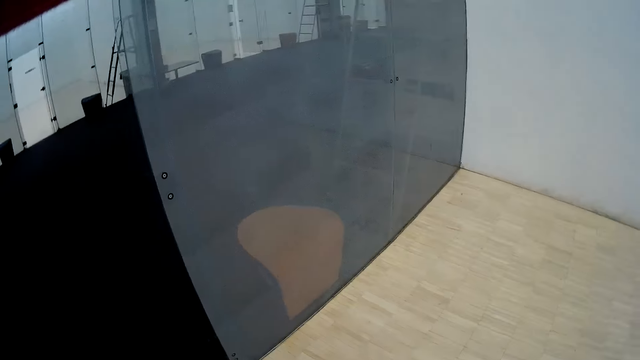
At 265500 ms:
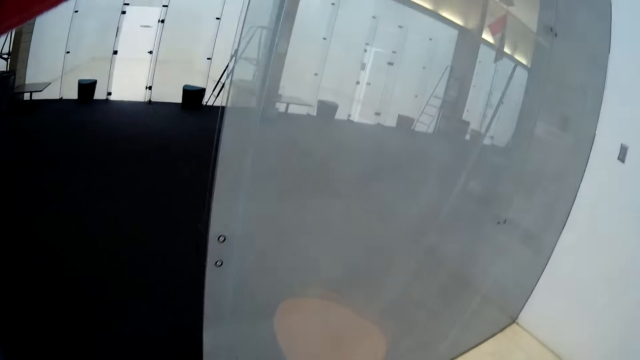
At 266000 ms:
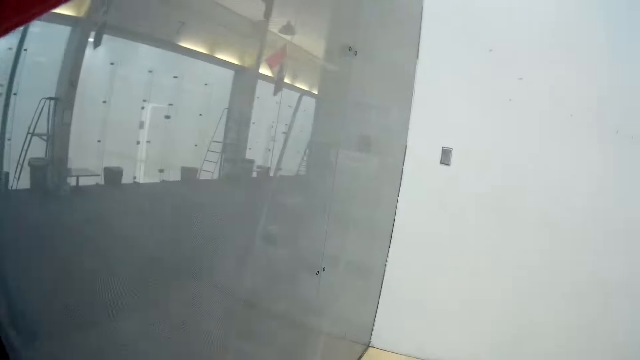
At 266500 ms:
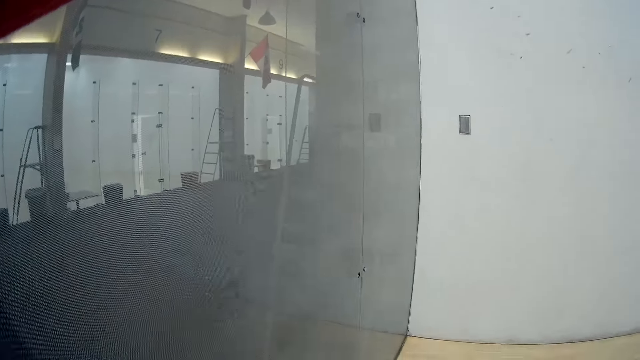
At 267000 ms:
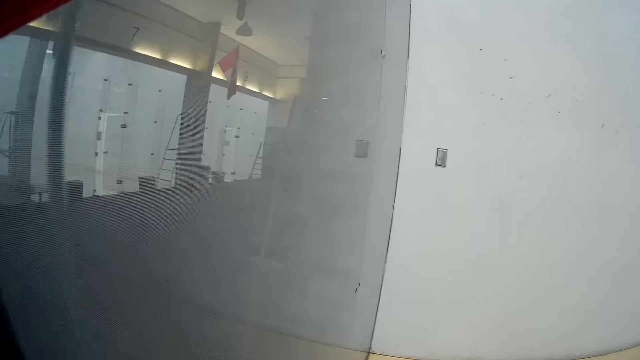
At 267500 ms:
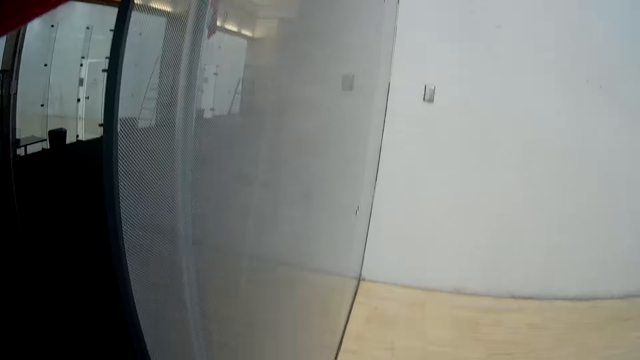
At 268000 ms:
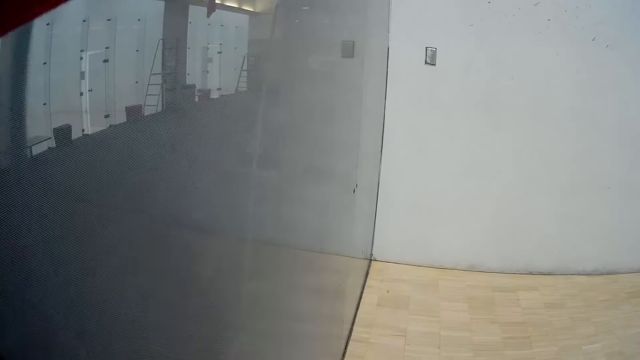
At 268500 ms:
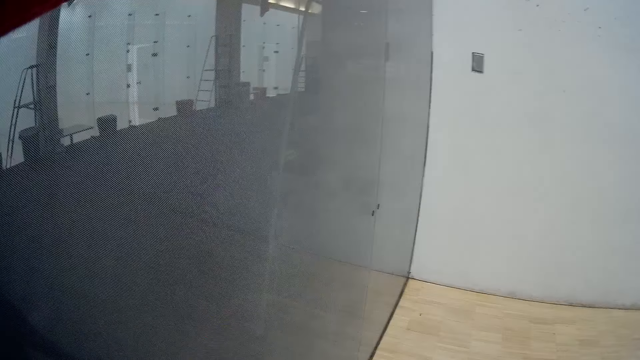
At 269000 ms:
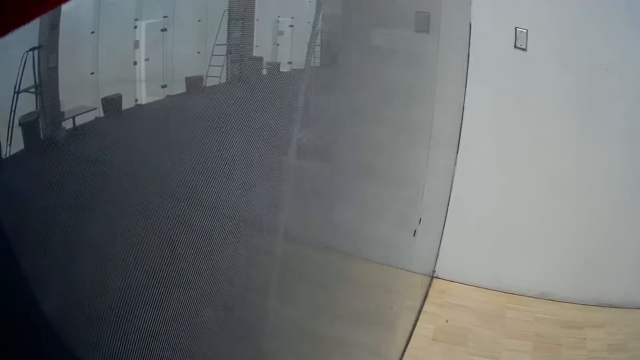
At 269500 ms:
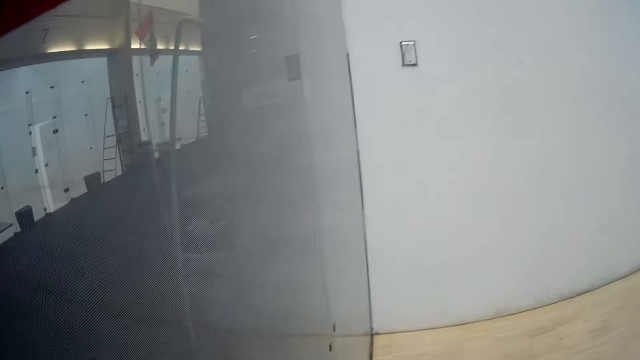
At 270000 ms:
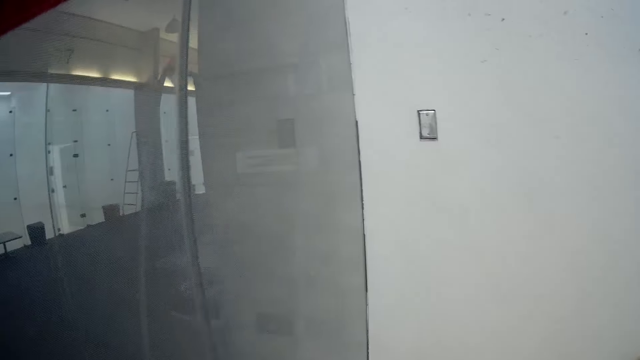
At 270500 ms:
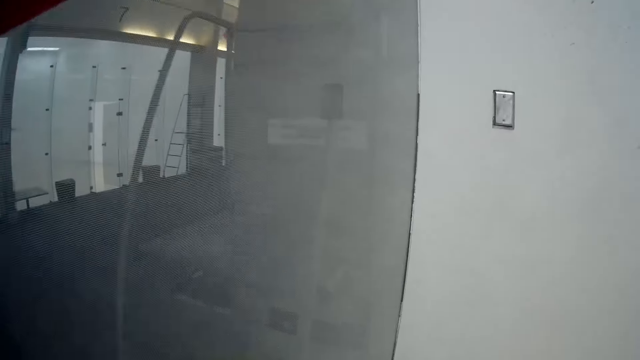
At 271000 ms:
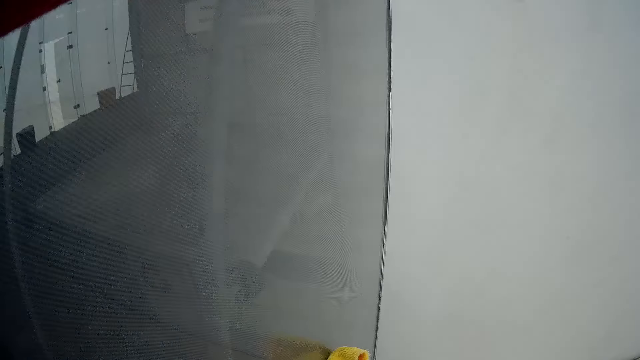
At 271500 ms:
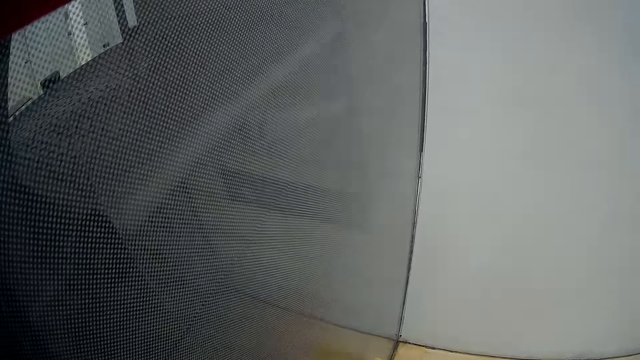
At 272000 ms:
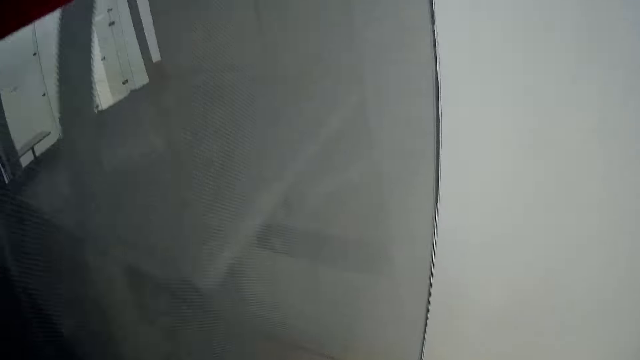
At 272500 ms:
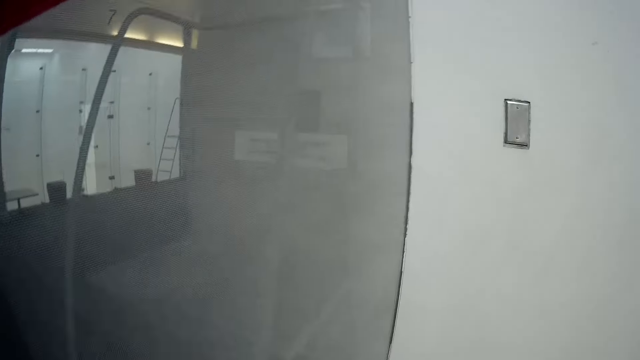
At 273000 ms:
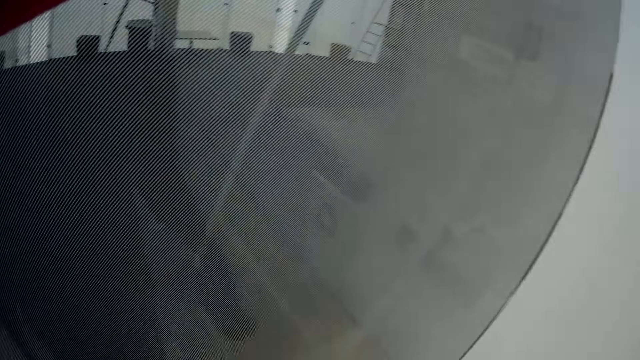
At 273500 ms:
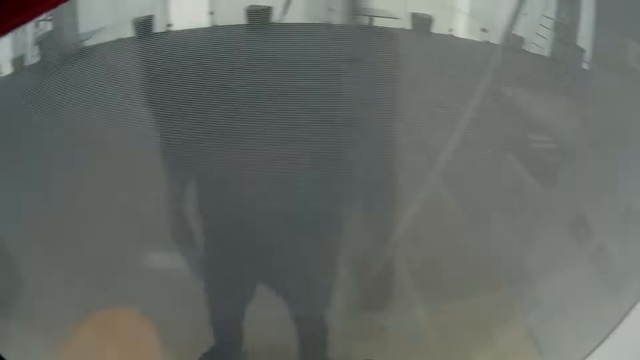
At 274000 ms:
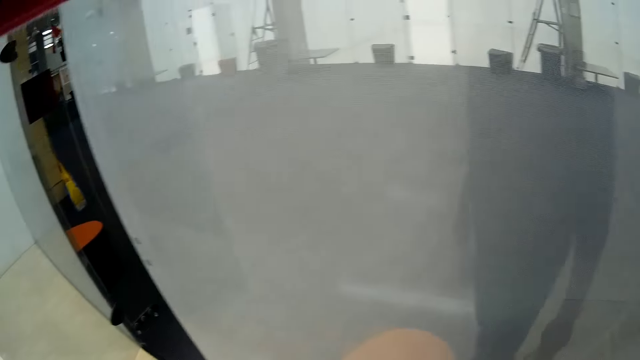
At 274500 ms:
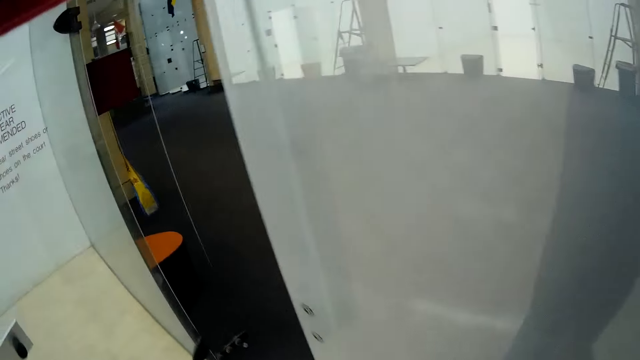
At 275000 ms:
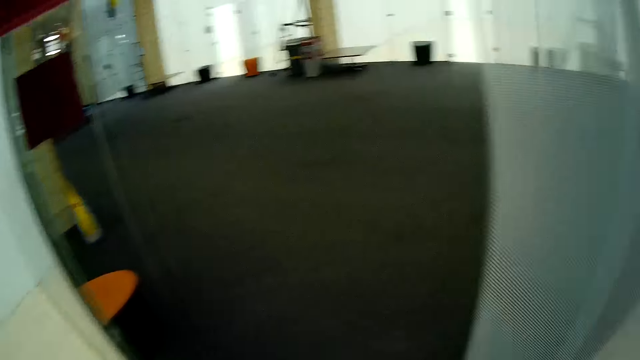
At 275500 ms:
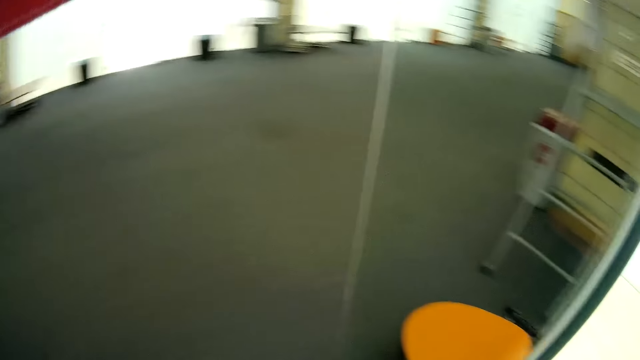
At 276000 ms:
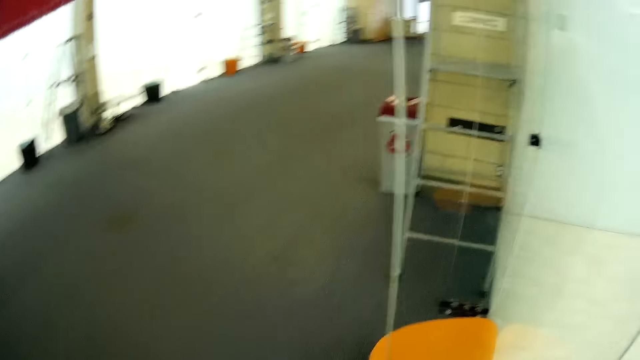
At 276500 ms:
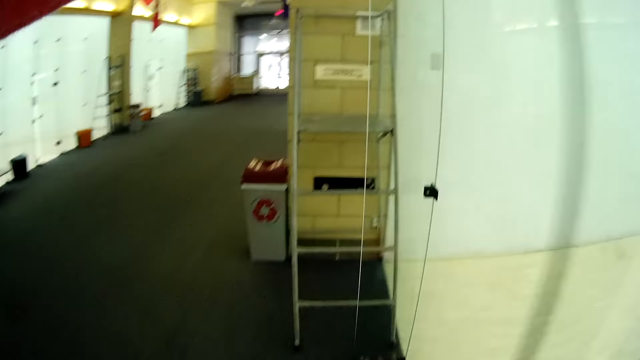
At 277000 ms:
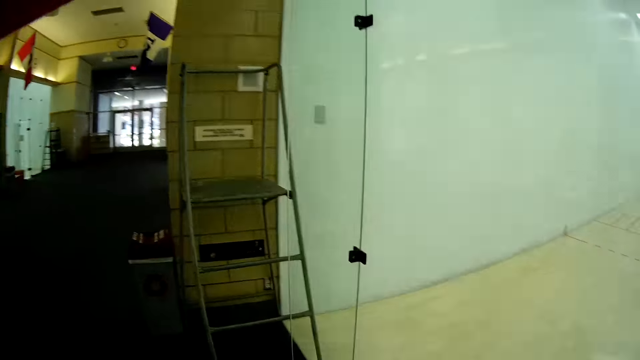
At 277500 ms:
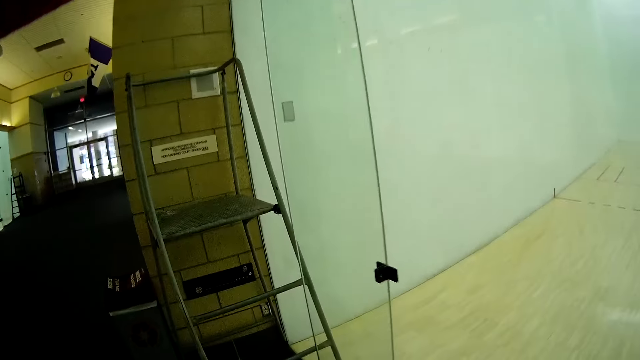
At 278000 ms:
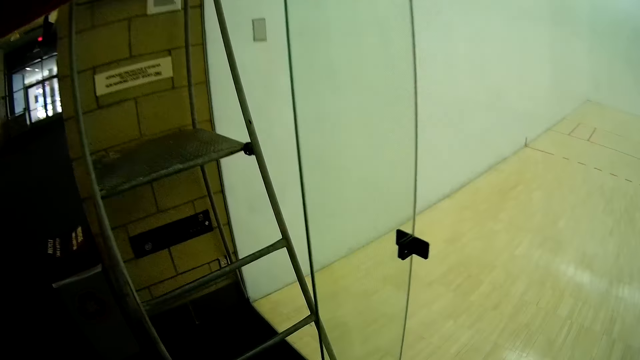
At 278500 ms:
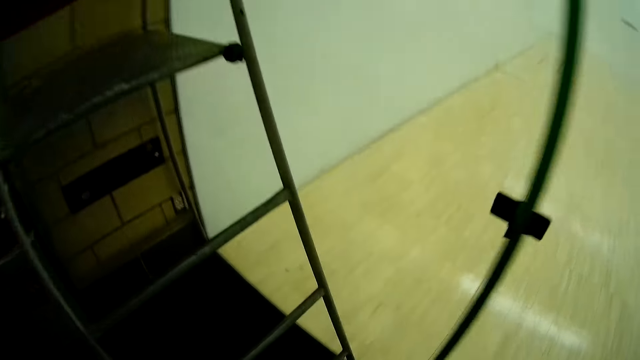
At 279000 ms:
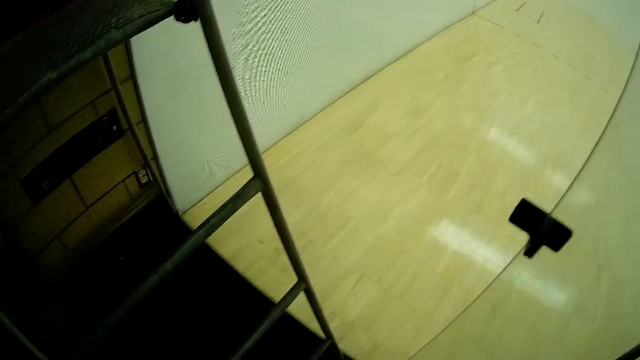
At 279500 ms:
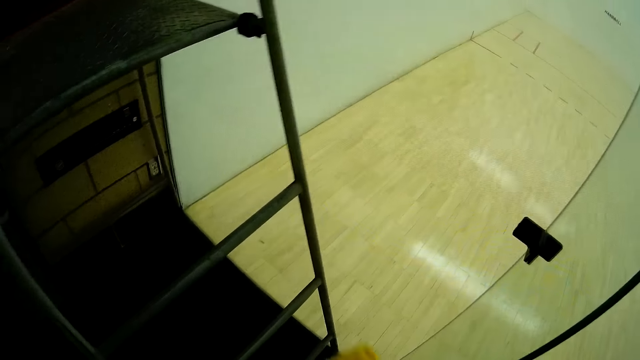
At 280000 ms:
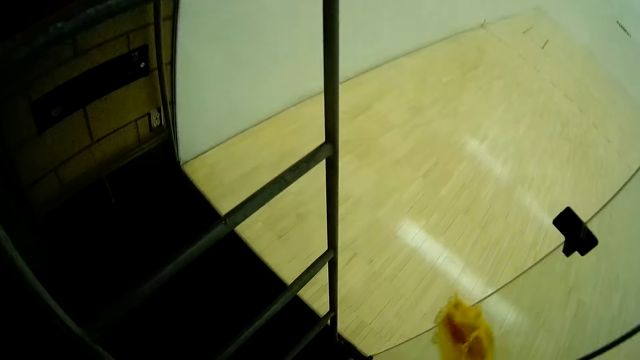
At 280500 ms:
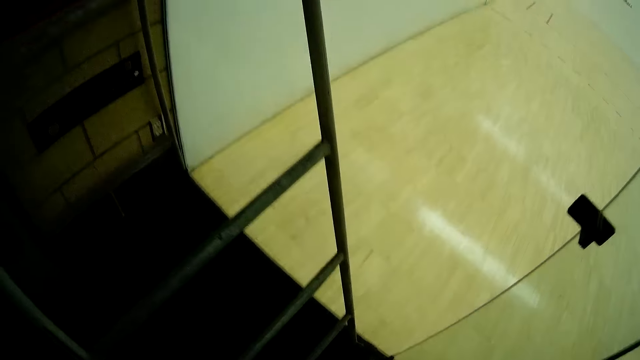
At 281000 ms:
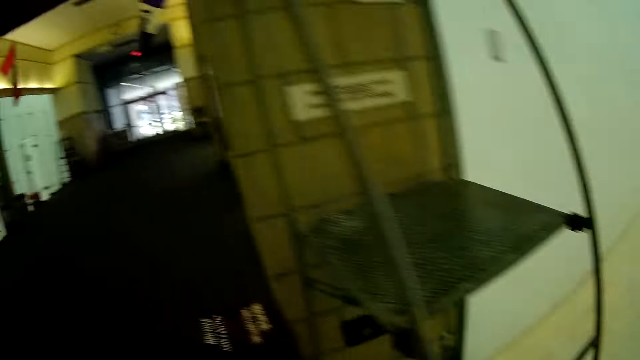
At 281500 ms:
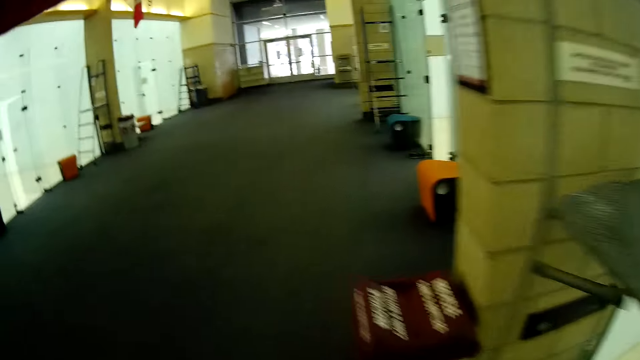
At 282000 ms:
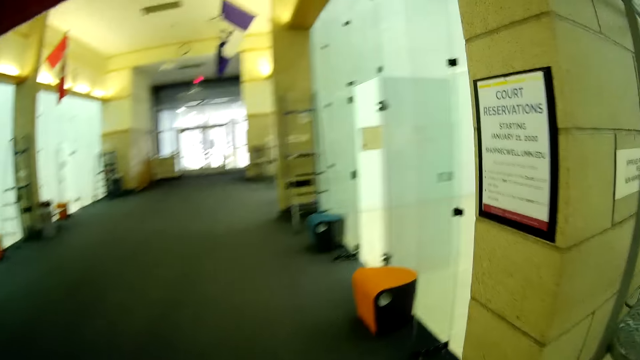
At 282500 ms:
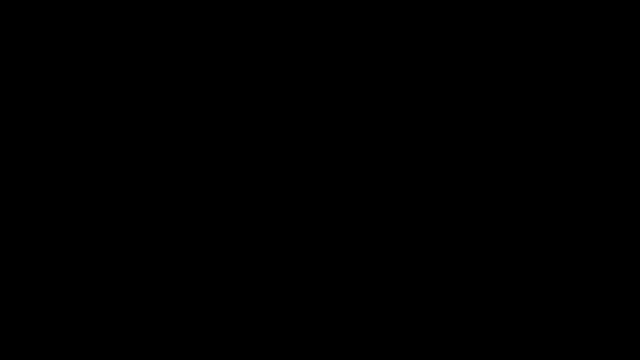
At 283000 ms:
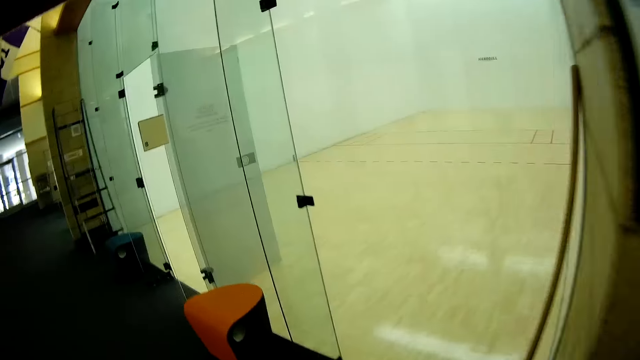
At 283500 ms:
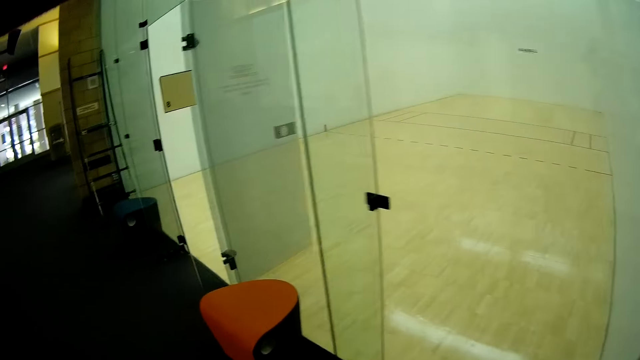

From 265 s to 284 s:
The camera wearer holds the wipe towel. He walks toward the window and looks at the window glass. He cleans a glass screen with a napkin with his right hand. He walks out of the handball court. He walks into the room. He walks toward the window and looks at the window glass. He cleans a glass door with the napkin with his right hand. He walks beside the window glass.

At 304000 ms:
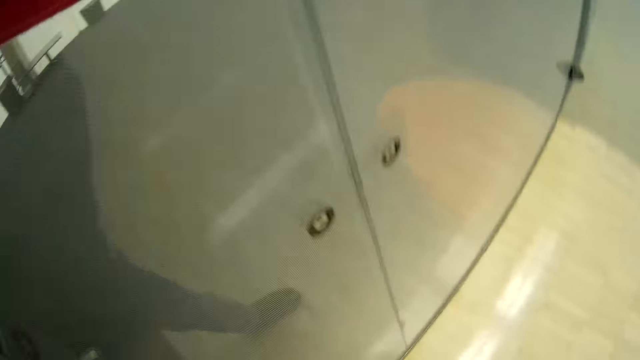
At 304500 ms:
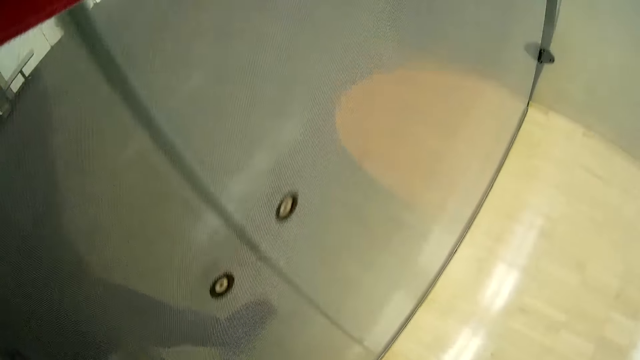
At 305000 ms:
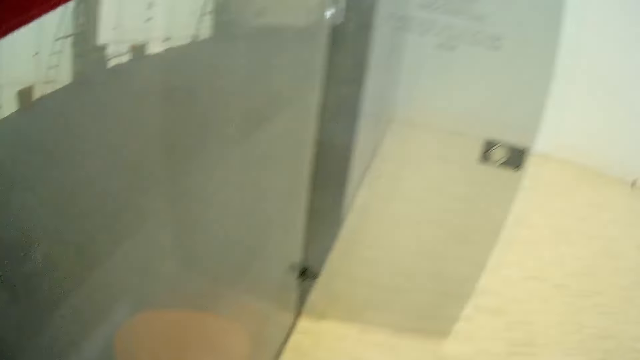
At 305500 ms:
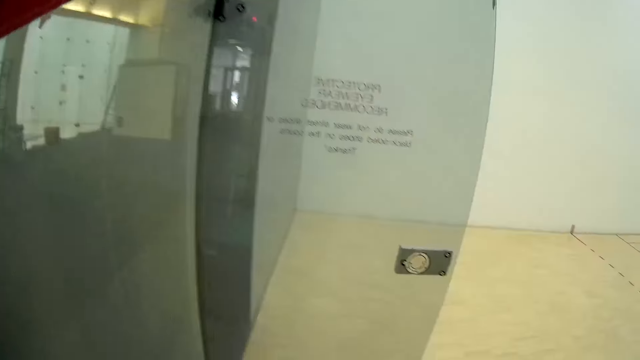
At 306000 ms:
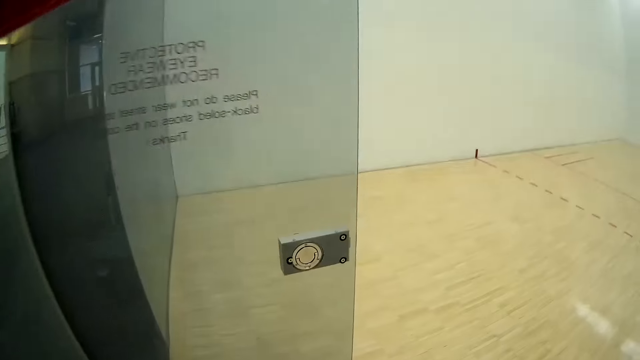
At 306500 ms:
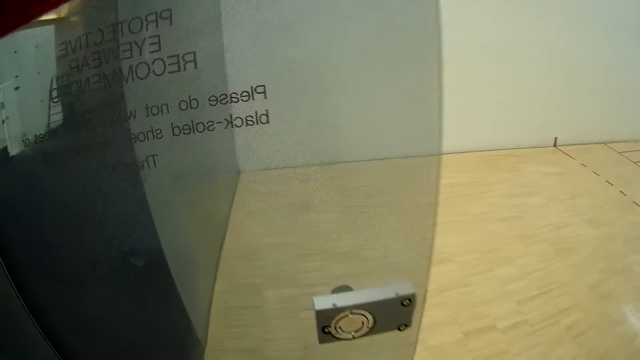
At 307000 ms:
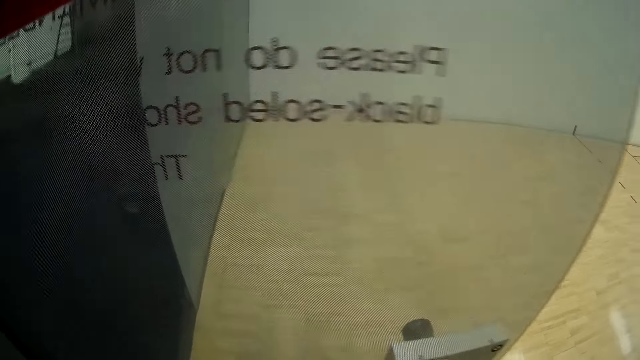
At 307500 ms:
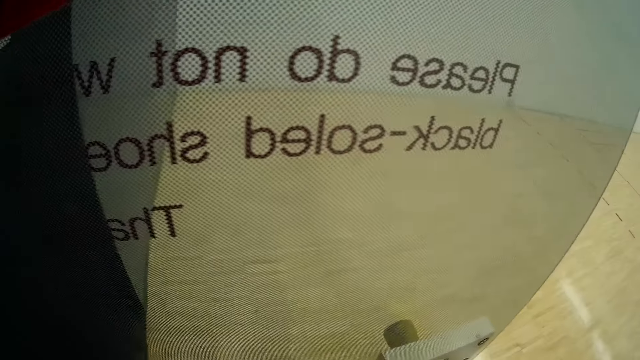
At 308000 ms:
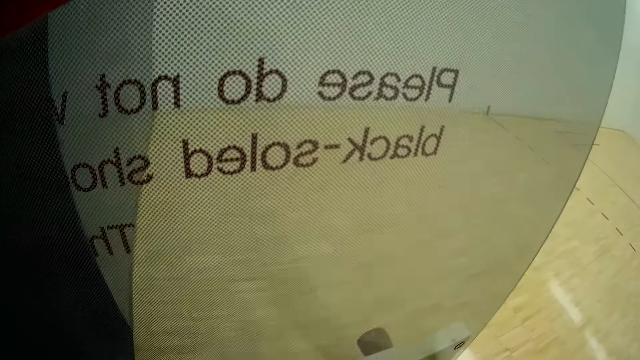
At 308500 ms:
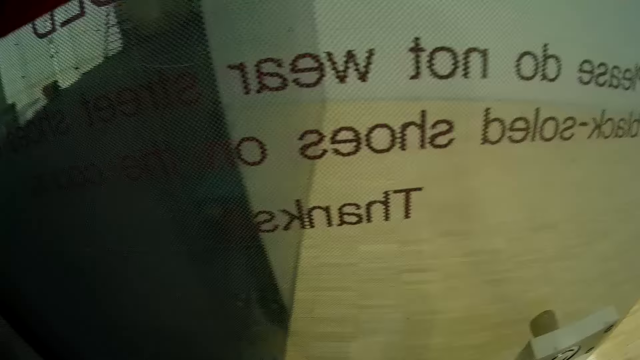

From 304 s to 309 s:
The camera wearer moves towards the glass door.
